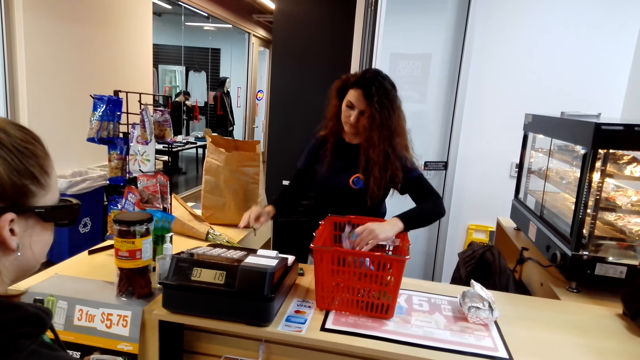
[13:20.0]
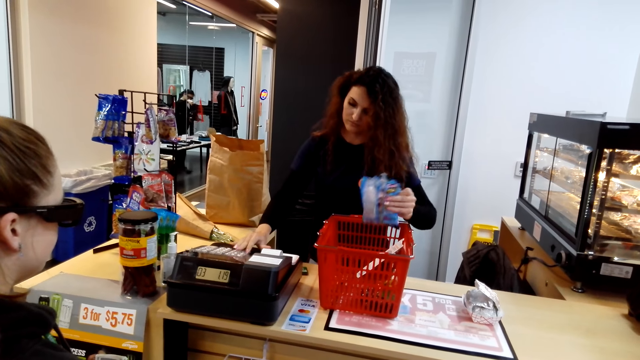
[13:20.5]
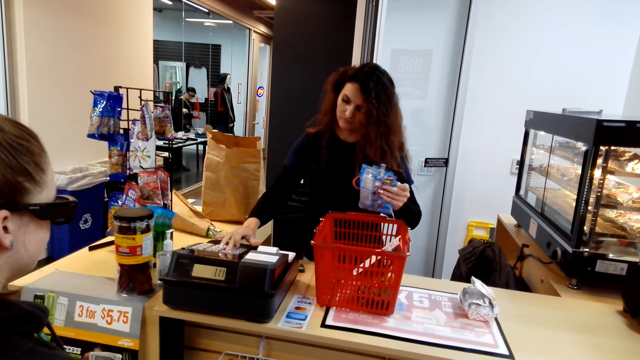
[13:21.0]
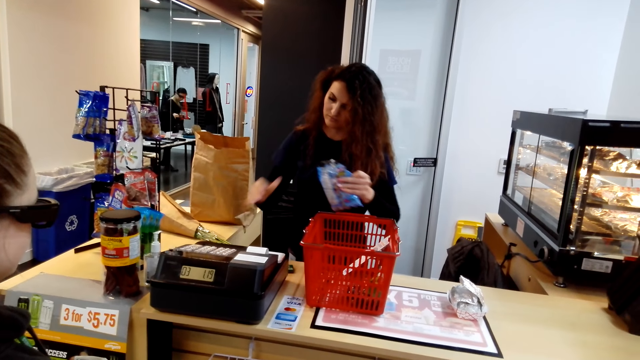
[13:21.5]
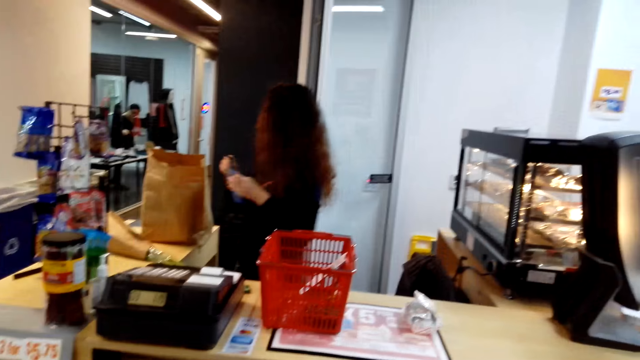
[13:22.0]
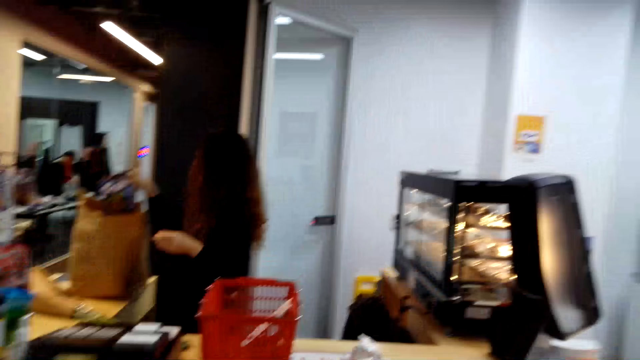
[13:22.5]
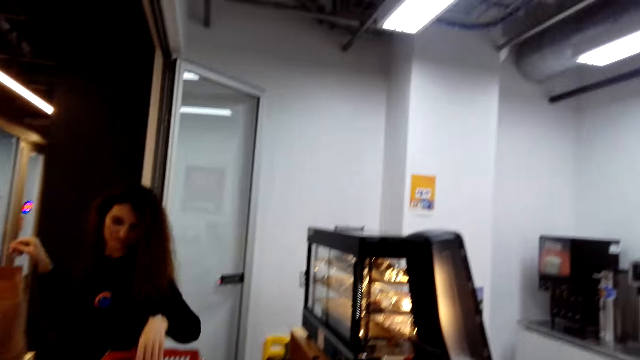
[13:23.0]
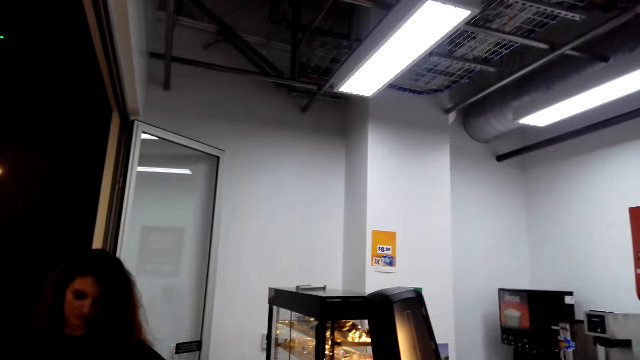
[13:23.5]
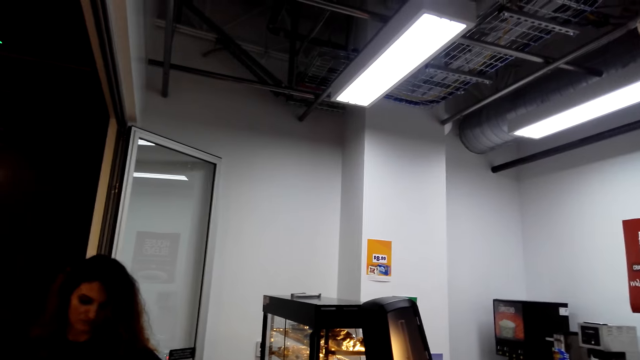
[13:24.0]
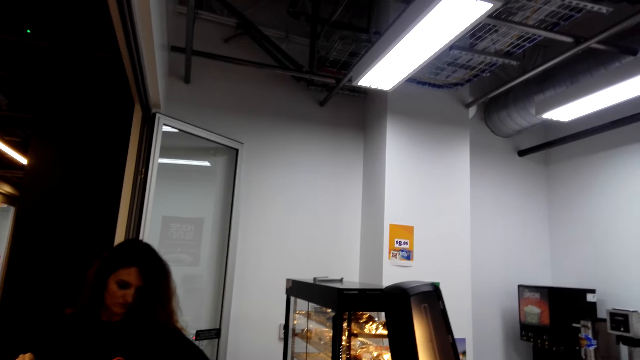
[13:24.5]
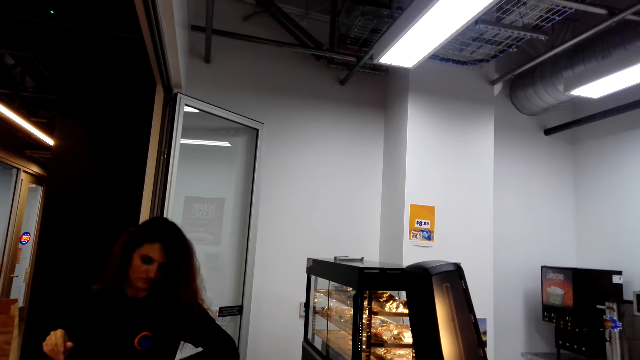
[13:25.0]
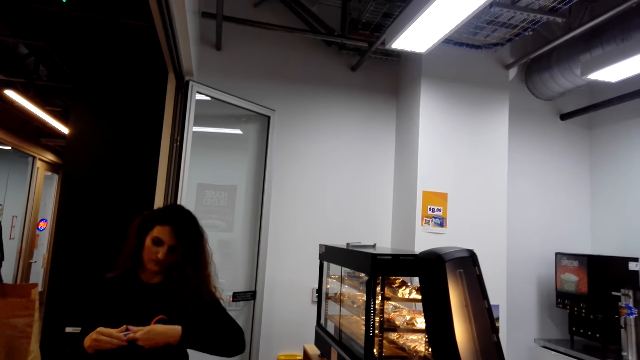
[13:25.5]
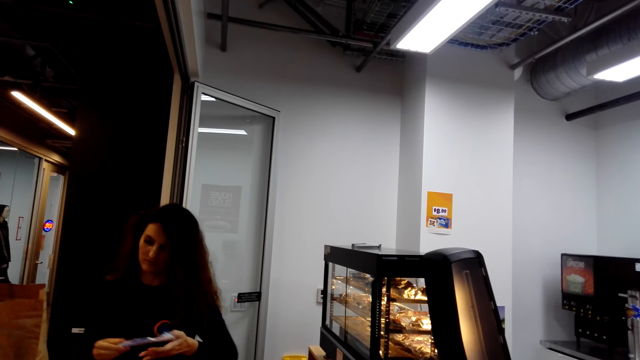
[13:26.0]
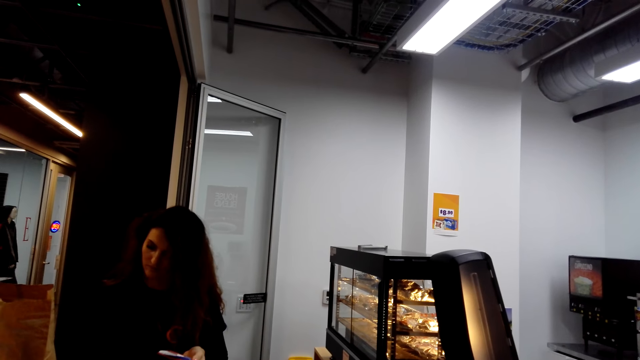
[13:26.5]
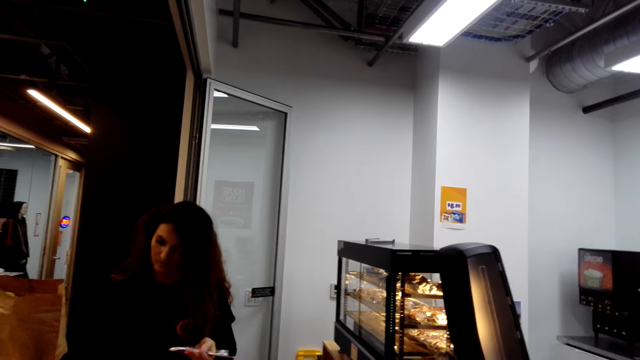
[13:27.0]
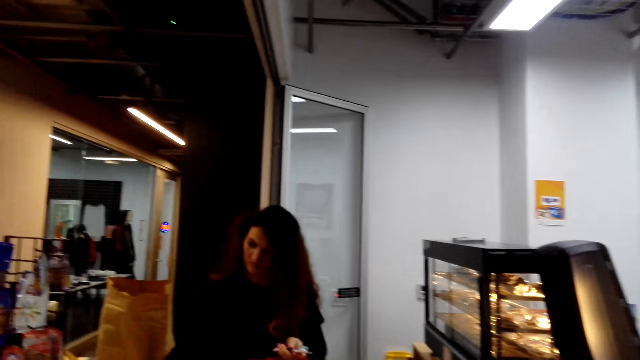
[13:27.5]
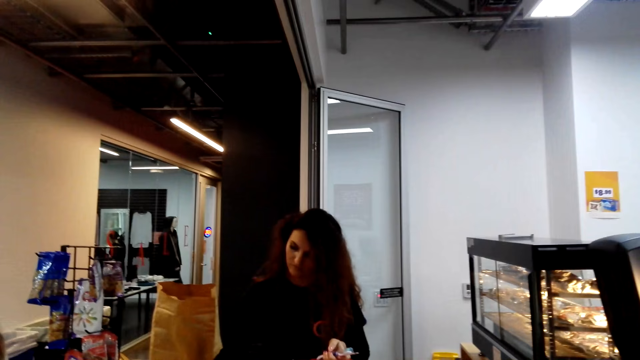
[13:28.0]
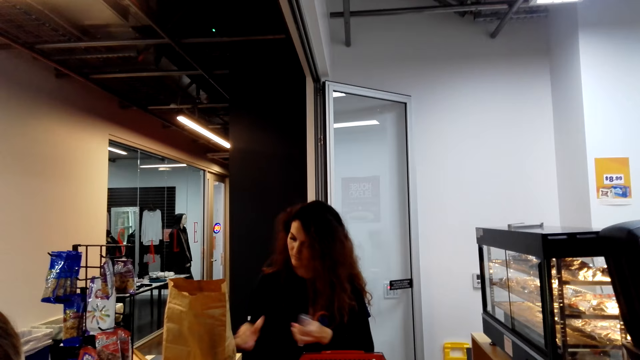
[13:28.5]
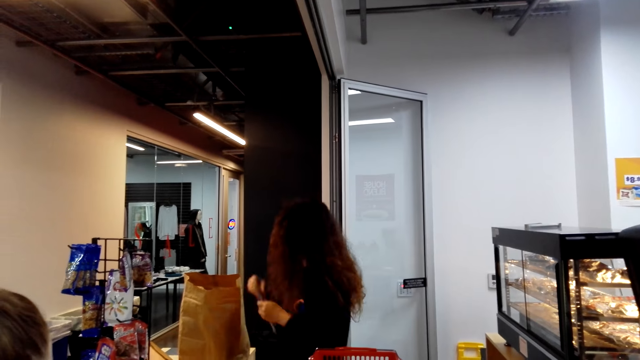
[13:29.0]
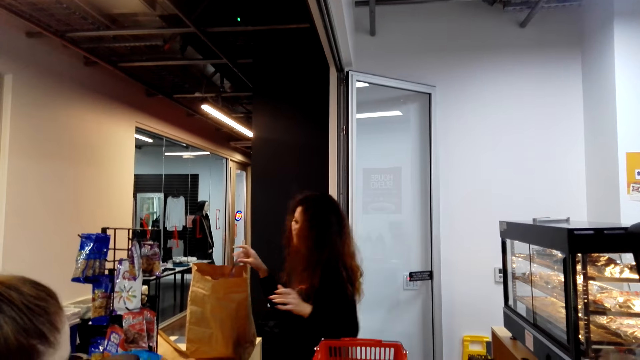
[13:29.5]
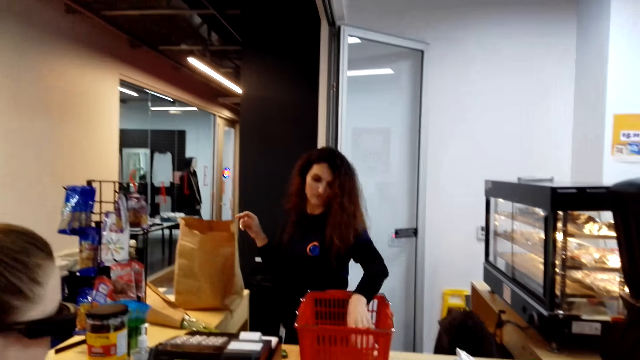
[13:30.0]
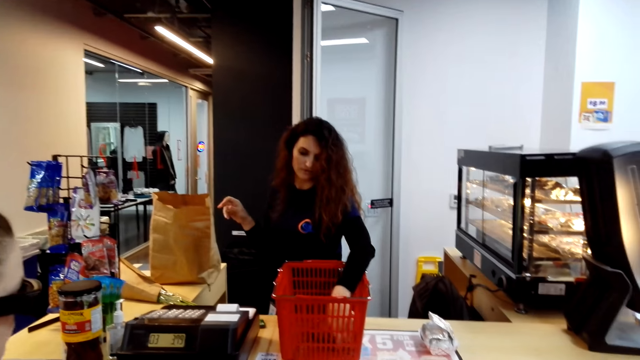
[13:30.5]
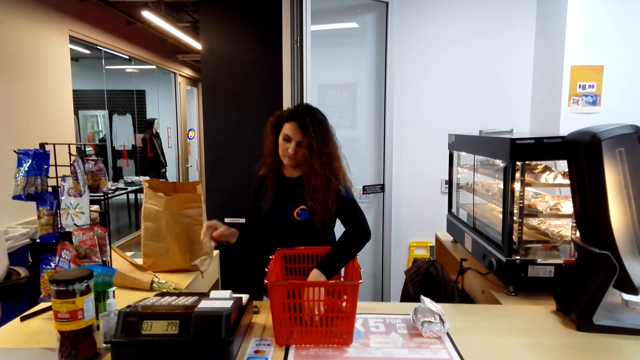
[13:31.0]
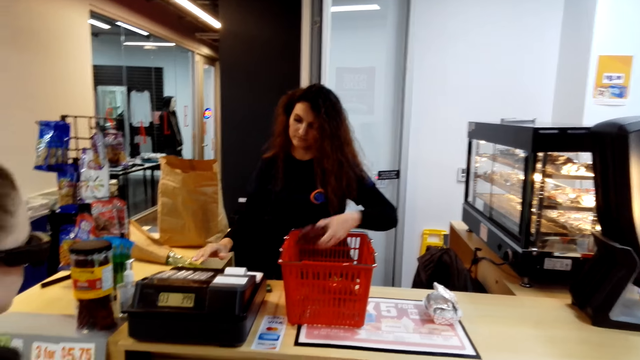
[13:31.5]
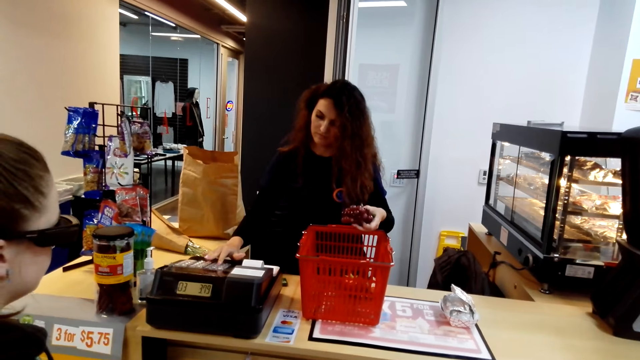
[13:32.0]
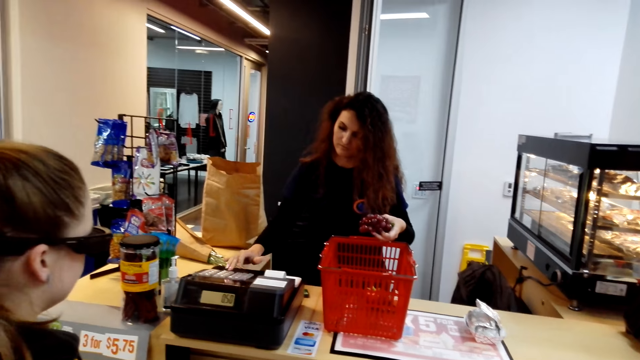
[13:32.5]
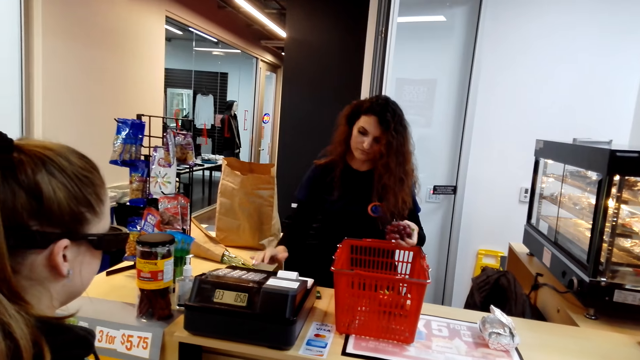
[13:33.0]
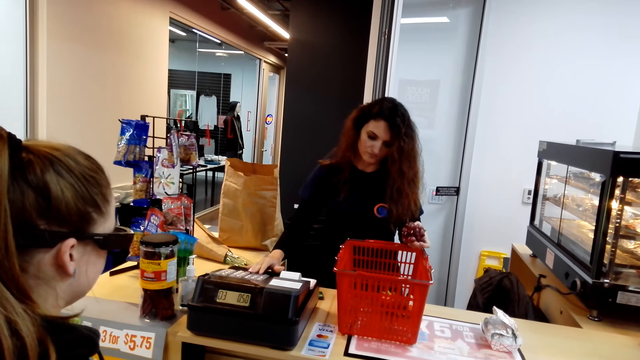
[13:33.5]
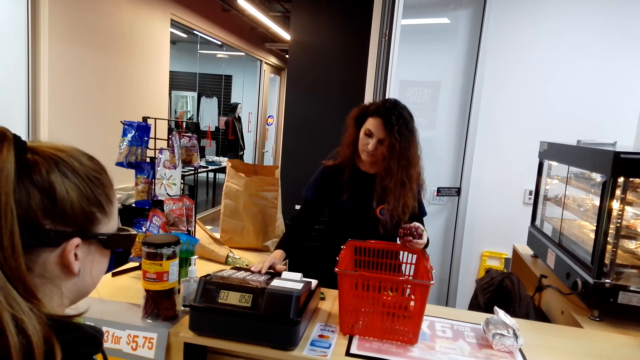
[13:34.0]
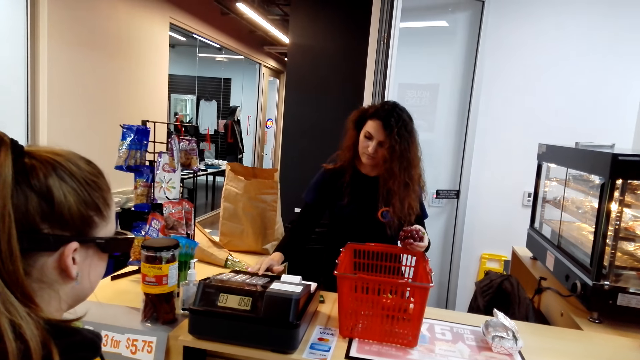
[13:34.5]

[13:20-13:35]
A lady picks a pack of krackles from a shopping basket, checks the items and keys in at the cash register. The lady puts the pack of krackles in a khaki bag. The camera wearer looks around. The lady picks a toothbrush from the shopping basket, keys in at the cash register and puts the toothbrush in the khaki bag. The lady picks grapes from the shopping basket, checks the items and keys in at the cash register.

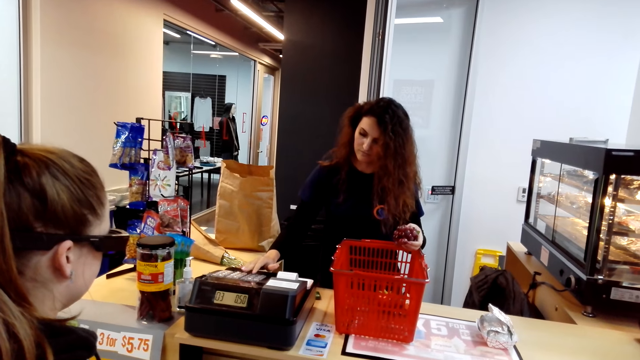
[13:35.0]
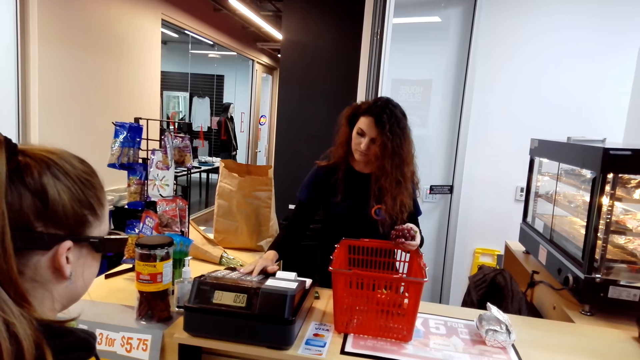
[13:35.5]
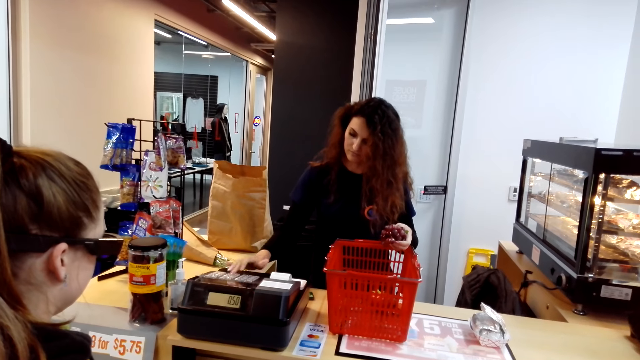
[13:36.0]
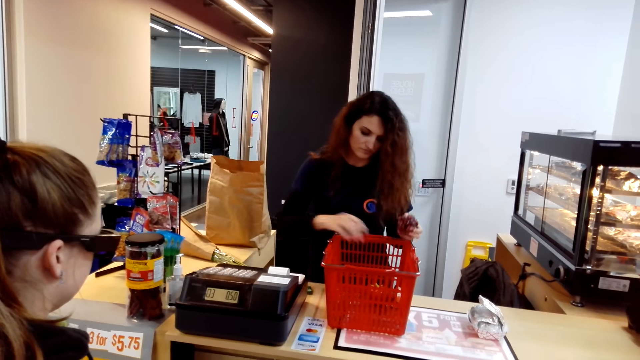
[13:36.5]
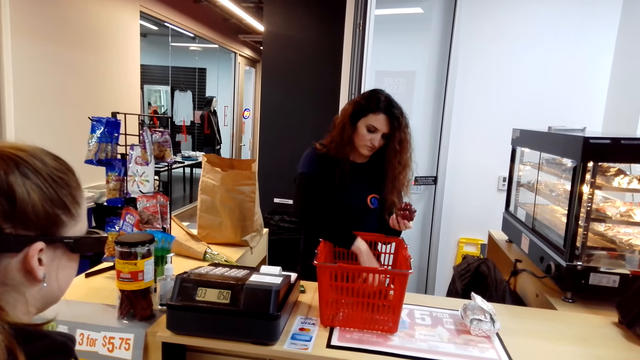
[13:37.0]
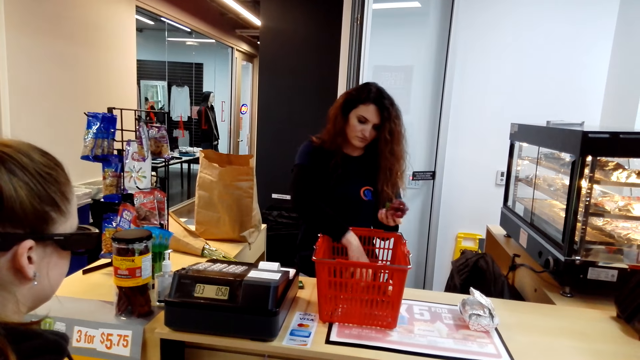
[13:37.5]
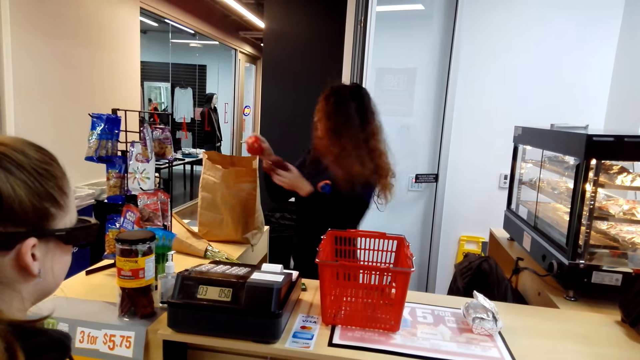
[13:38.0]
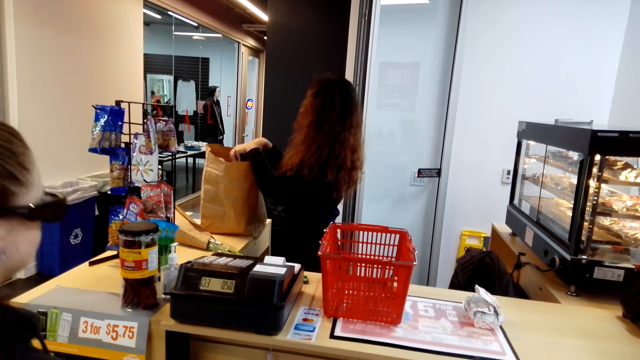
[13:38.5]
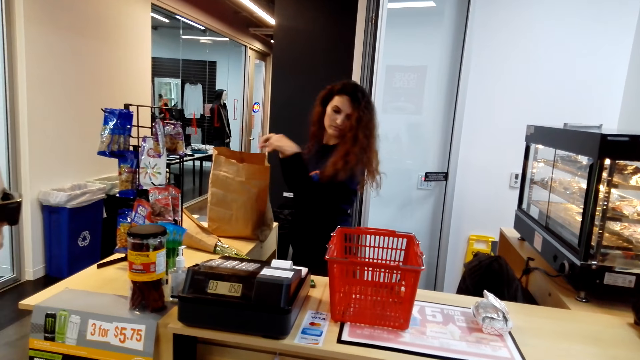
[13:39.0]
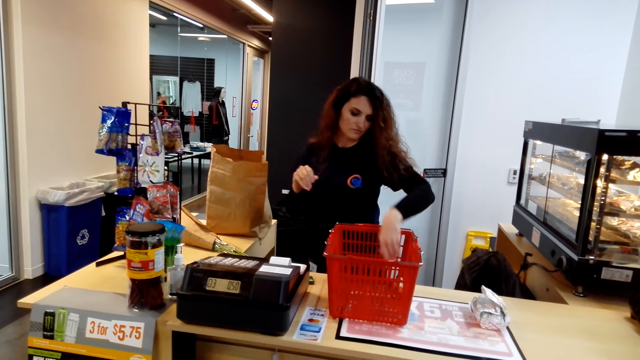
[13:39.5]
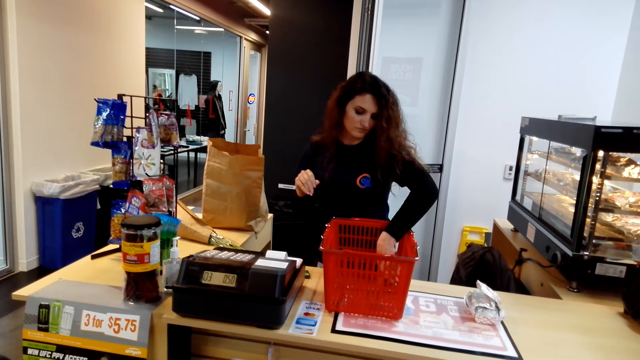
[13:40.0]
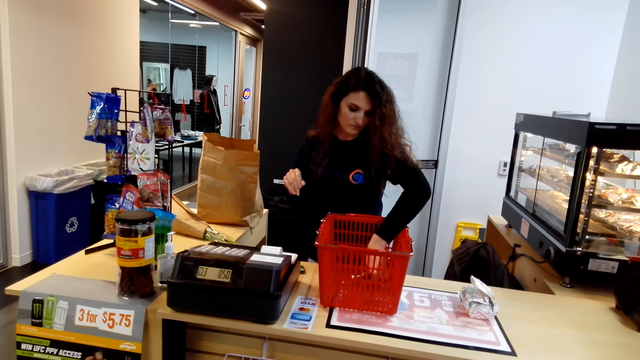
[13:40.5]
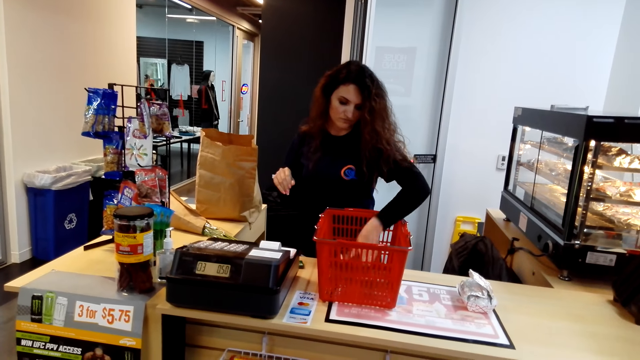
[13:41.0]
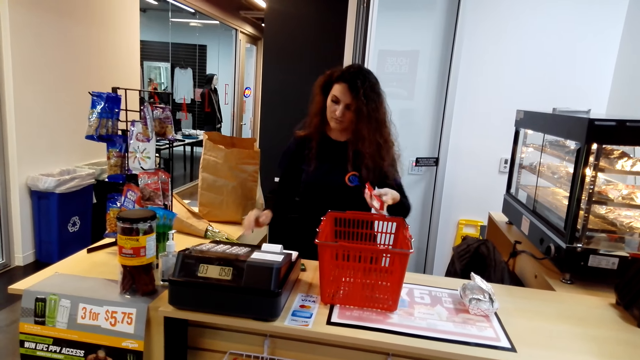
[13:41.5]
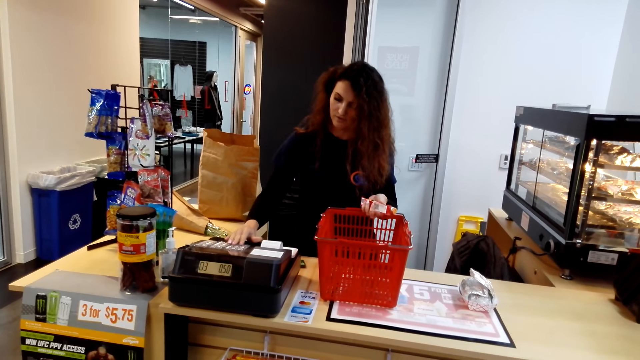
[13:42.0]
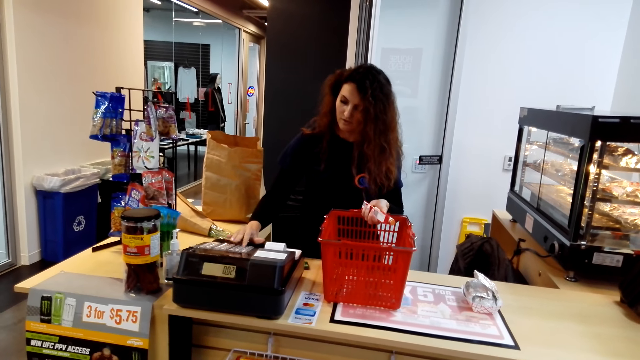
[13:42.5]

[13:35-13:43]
A lady picks an apple from a shopping basket. The lady puts grapes and the apple in a khaki bag. The lady checks the items and picks a chocolate from the shopping basket.
